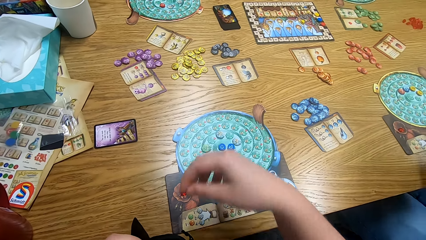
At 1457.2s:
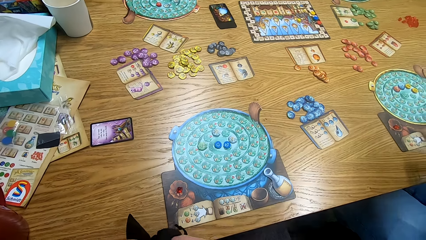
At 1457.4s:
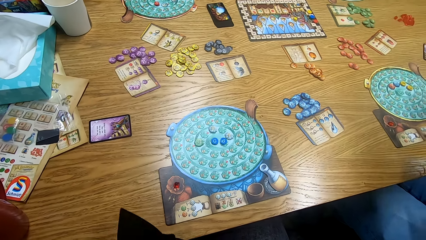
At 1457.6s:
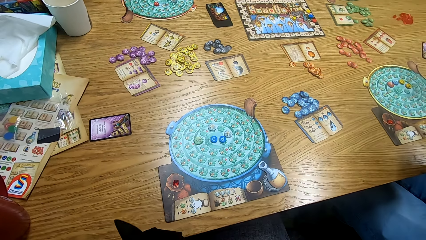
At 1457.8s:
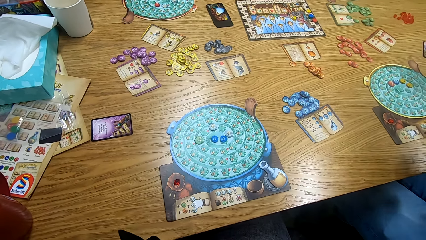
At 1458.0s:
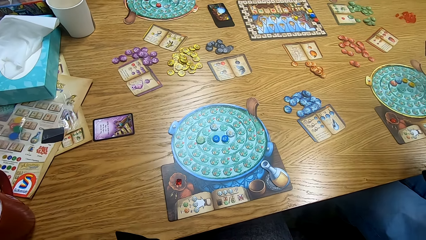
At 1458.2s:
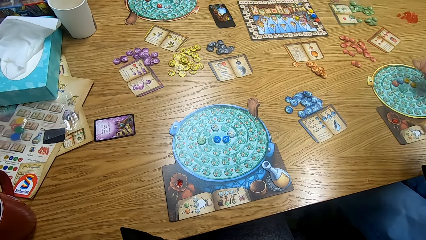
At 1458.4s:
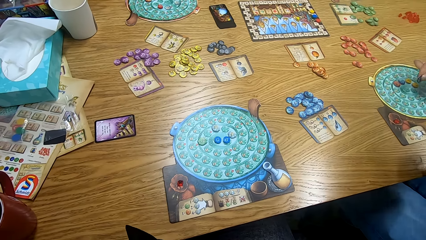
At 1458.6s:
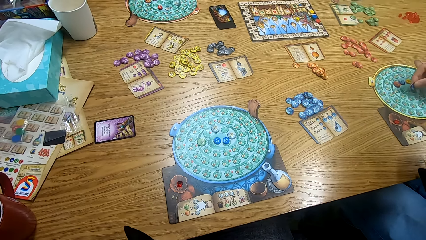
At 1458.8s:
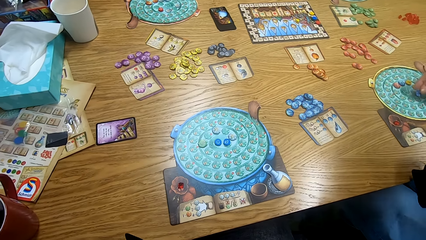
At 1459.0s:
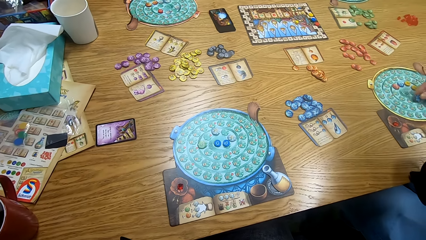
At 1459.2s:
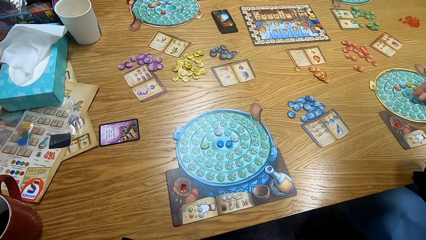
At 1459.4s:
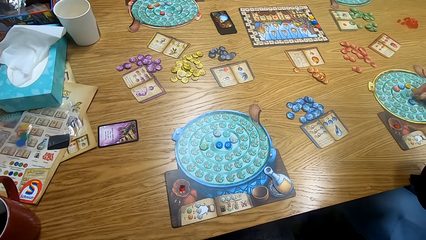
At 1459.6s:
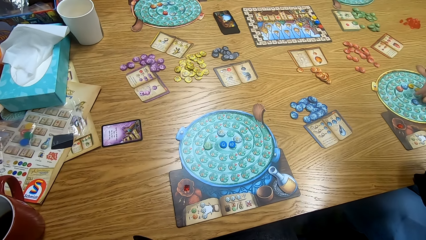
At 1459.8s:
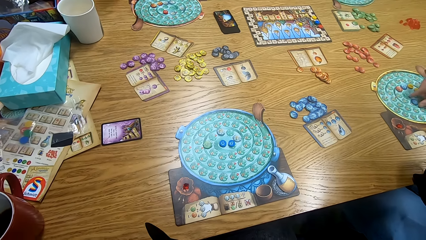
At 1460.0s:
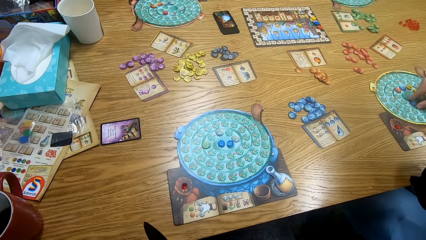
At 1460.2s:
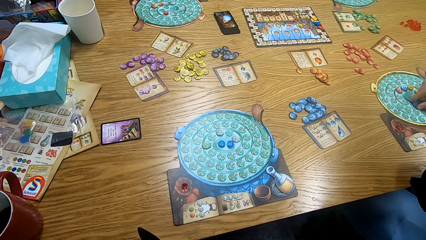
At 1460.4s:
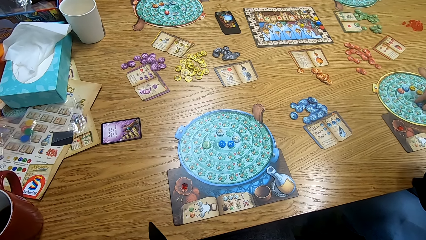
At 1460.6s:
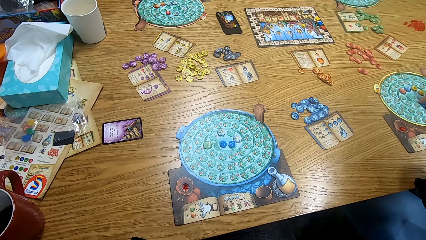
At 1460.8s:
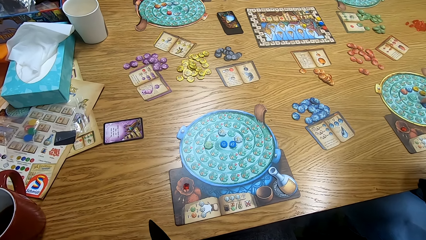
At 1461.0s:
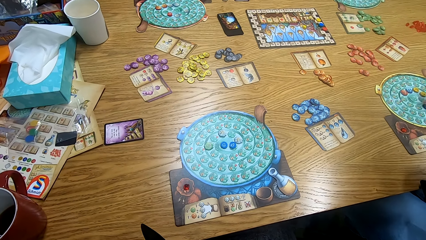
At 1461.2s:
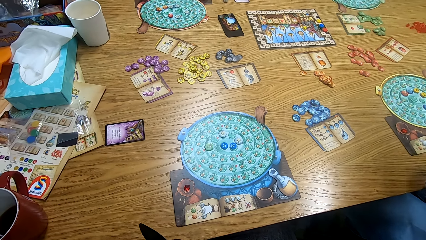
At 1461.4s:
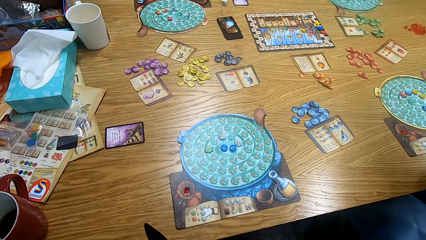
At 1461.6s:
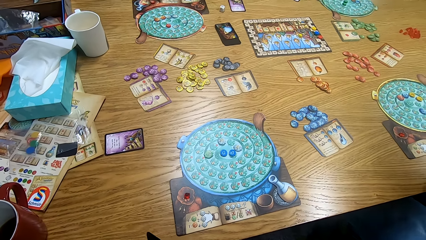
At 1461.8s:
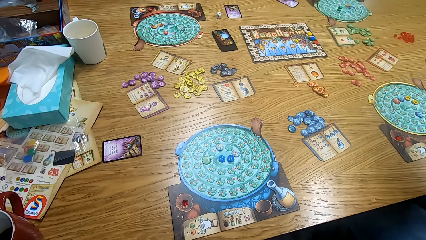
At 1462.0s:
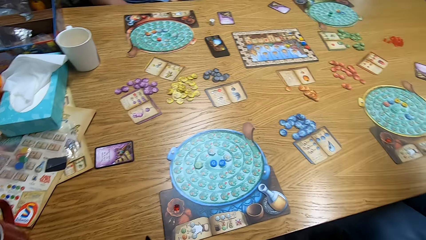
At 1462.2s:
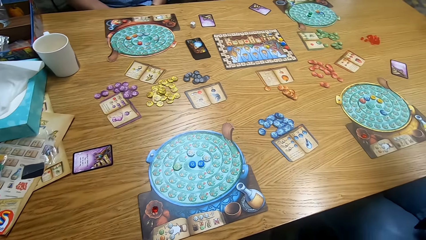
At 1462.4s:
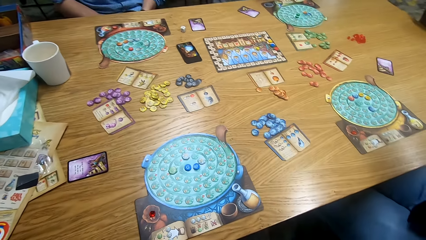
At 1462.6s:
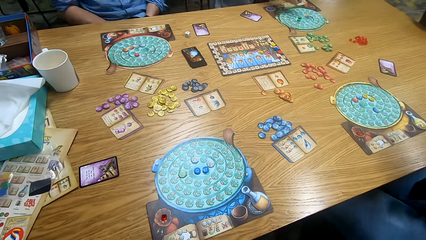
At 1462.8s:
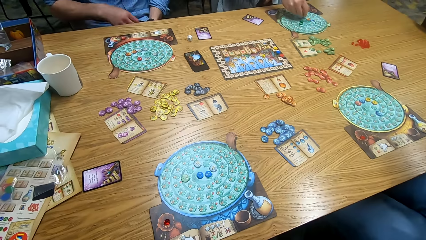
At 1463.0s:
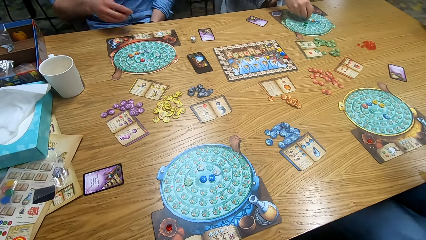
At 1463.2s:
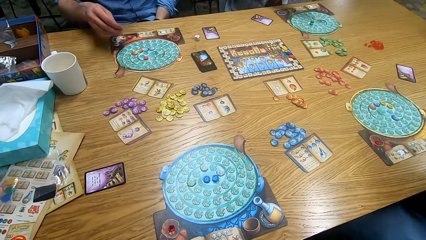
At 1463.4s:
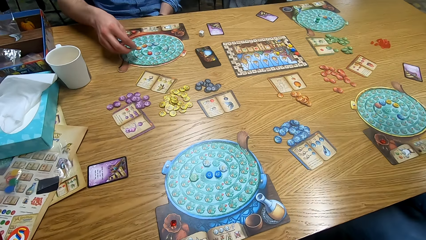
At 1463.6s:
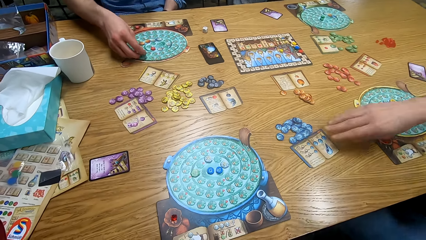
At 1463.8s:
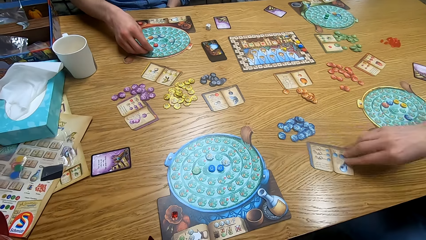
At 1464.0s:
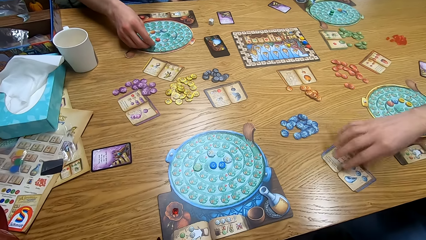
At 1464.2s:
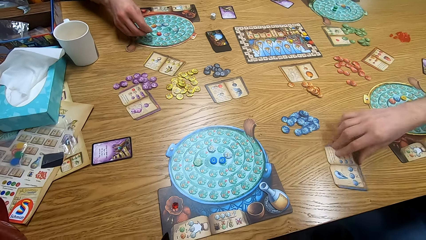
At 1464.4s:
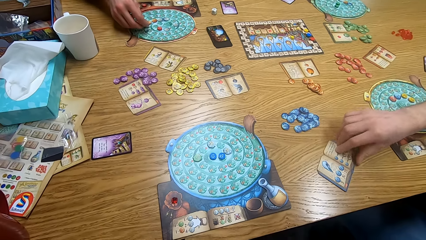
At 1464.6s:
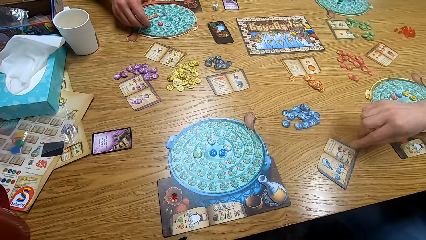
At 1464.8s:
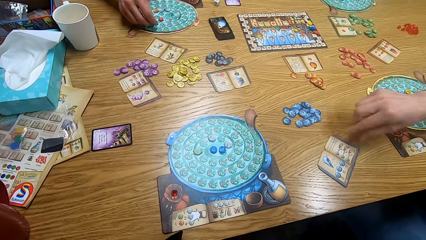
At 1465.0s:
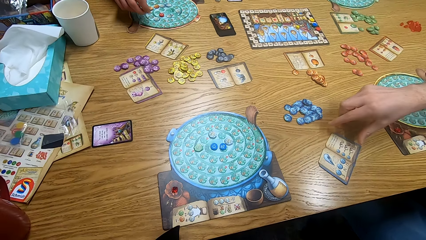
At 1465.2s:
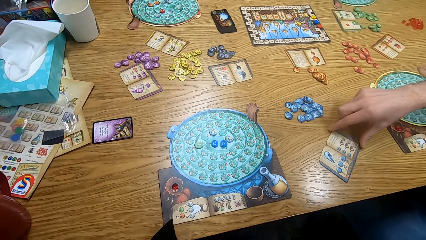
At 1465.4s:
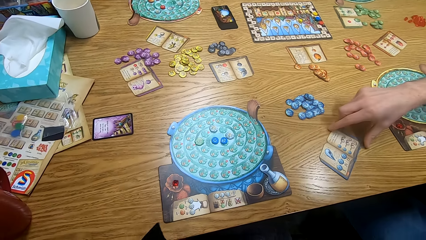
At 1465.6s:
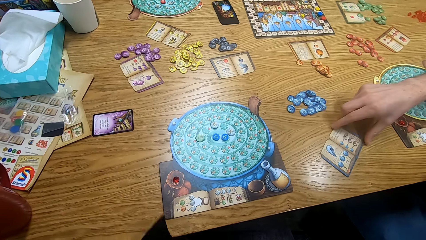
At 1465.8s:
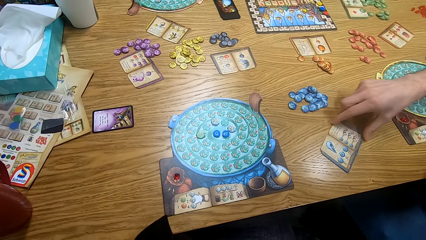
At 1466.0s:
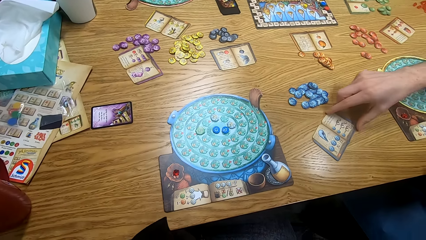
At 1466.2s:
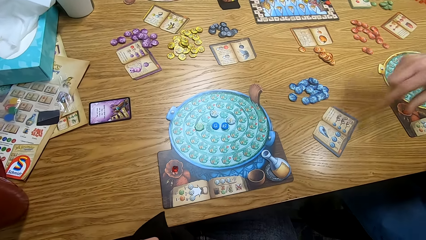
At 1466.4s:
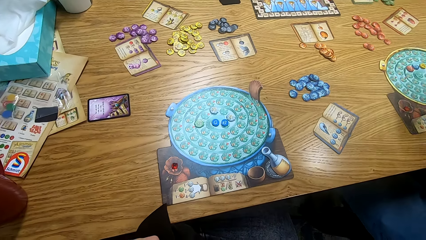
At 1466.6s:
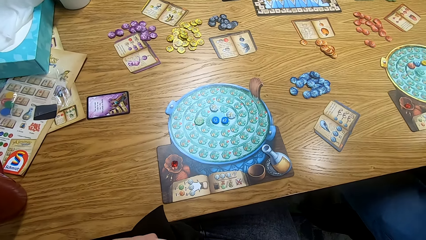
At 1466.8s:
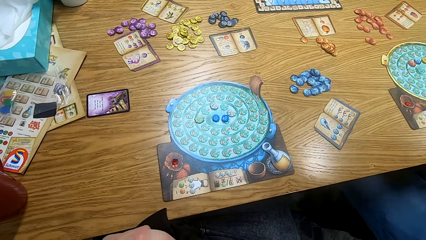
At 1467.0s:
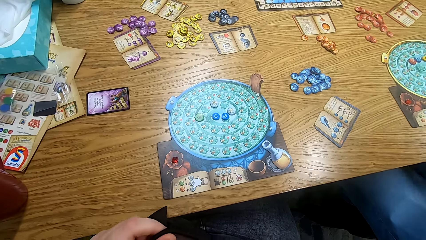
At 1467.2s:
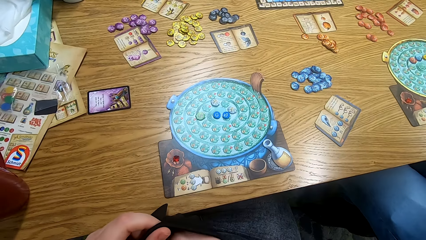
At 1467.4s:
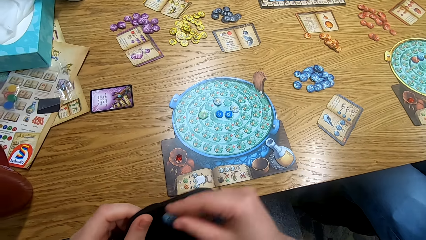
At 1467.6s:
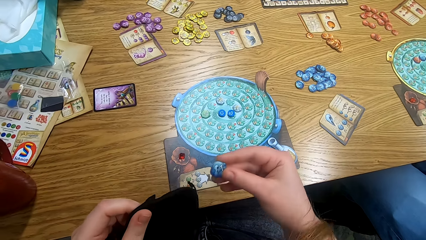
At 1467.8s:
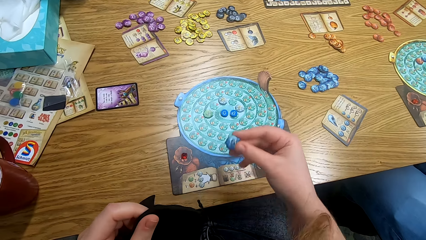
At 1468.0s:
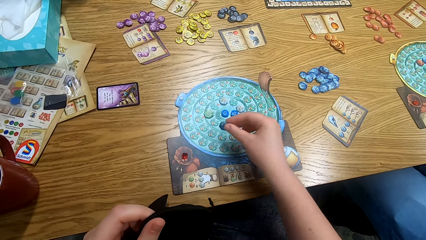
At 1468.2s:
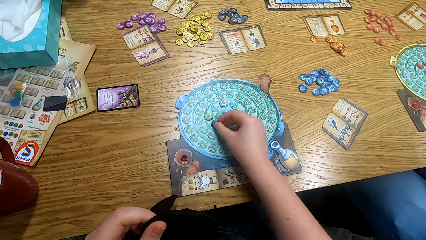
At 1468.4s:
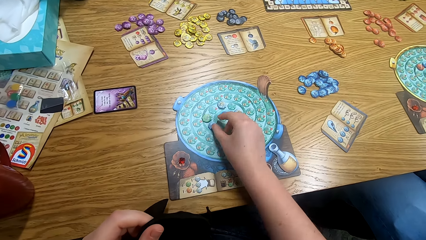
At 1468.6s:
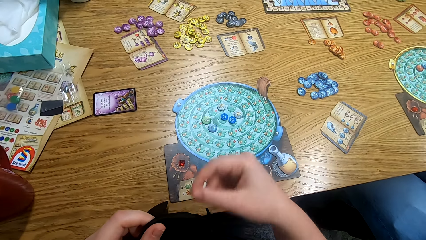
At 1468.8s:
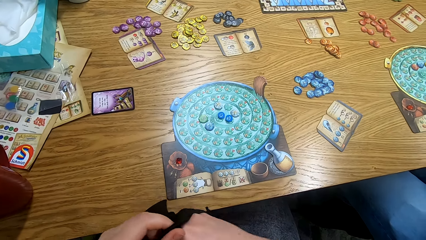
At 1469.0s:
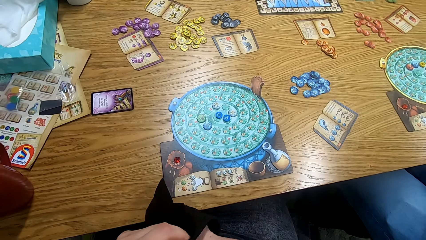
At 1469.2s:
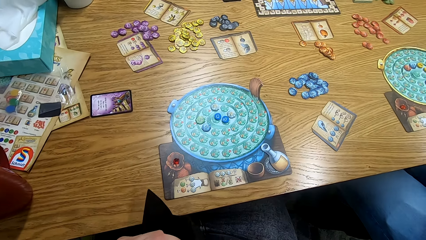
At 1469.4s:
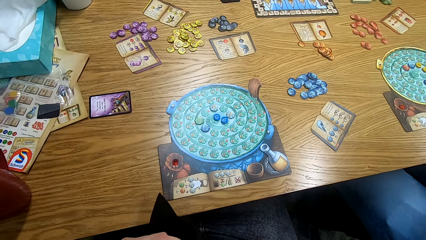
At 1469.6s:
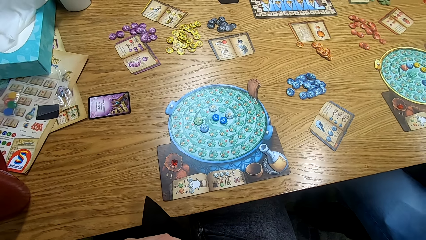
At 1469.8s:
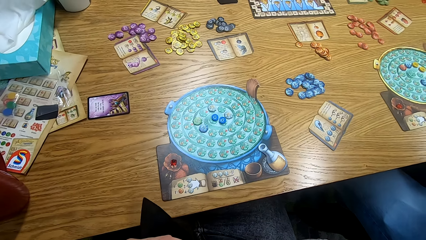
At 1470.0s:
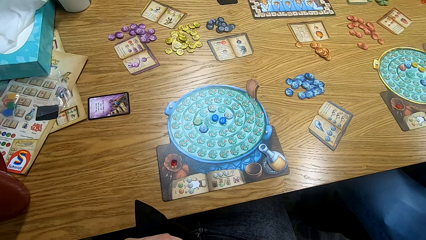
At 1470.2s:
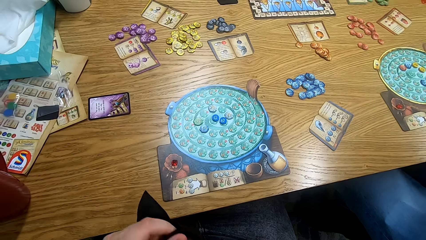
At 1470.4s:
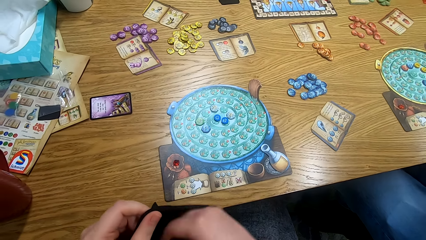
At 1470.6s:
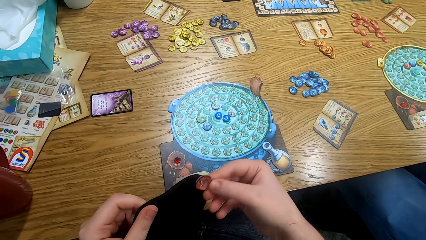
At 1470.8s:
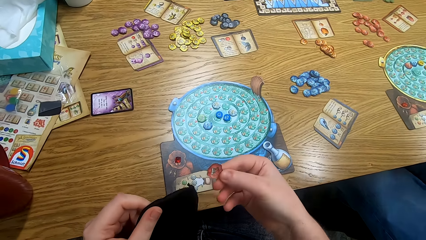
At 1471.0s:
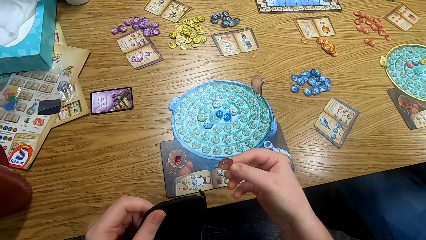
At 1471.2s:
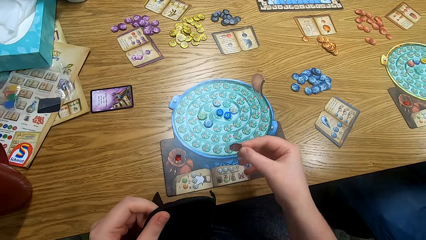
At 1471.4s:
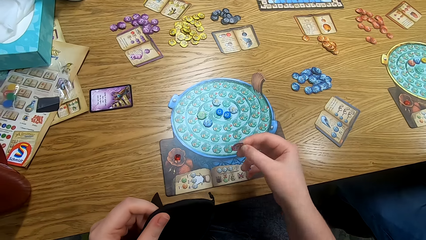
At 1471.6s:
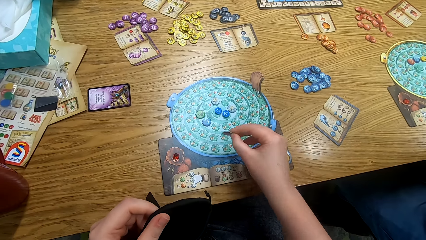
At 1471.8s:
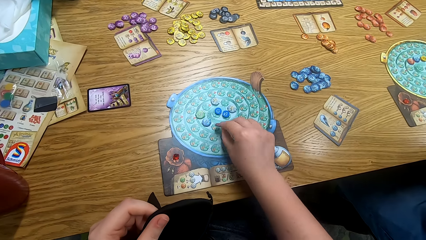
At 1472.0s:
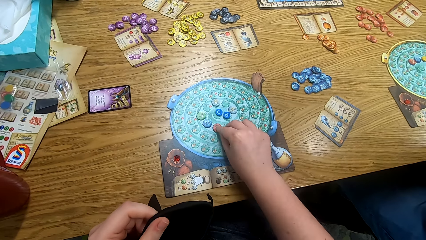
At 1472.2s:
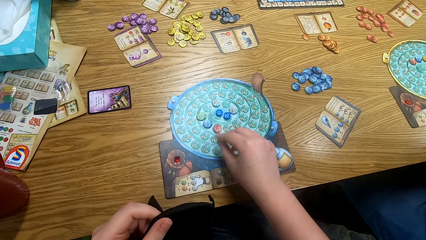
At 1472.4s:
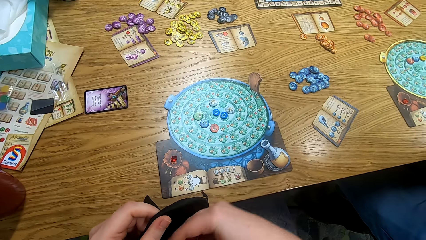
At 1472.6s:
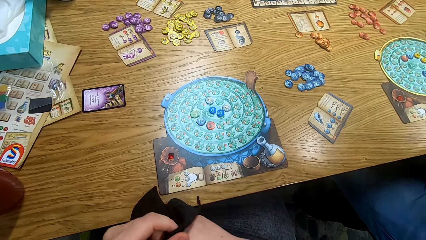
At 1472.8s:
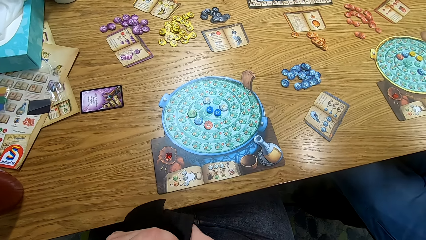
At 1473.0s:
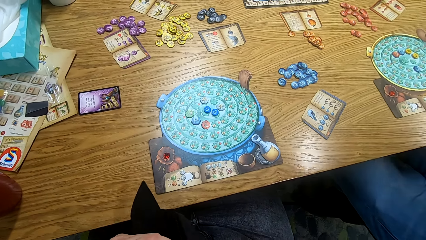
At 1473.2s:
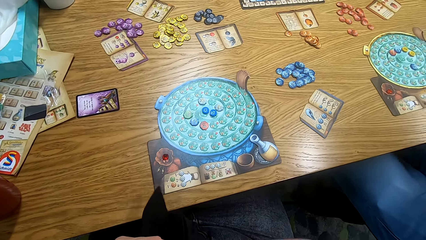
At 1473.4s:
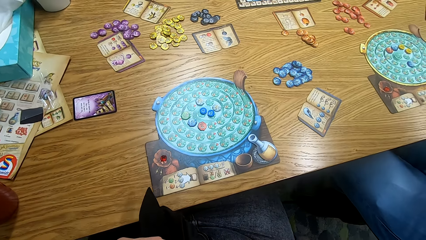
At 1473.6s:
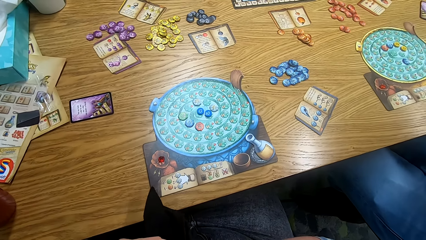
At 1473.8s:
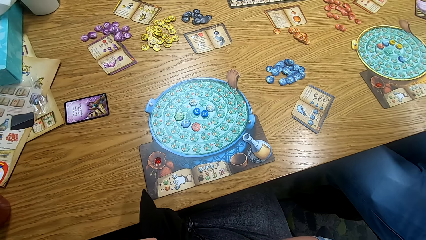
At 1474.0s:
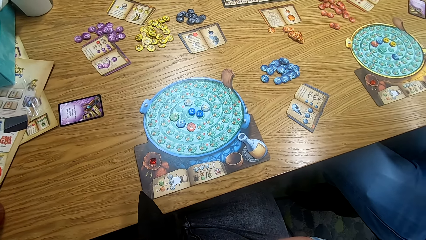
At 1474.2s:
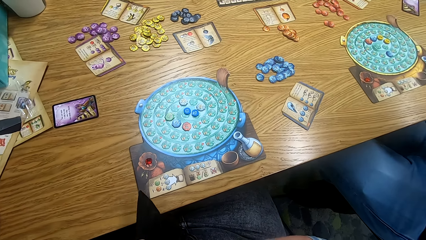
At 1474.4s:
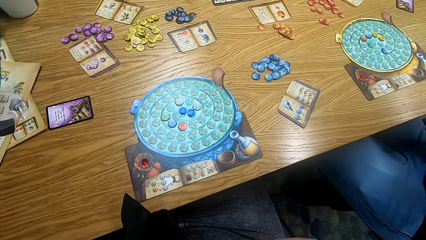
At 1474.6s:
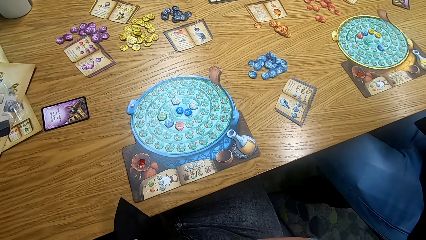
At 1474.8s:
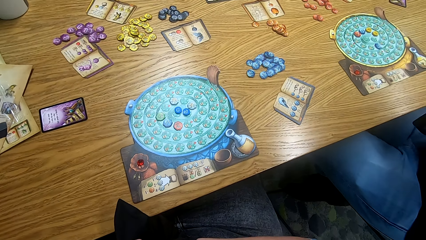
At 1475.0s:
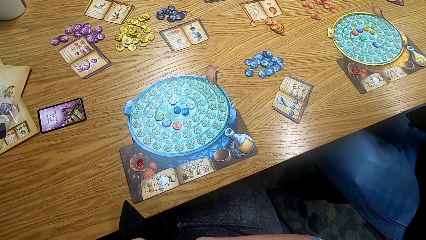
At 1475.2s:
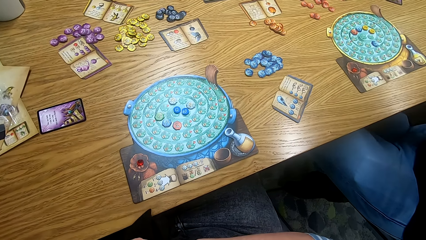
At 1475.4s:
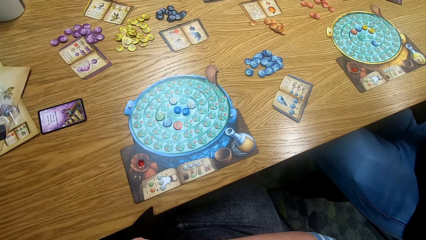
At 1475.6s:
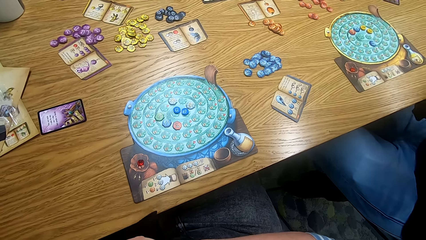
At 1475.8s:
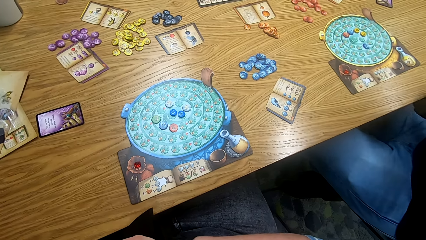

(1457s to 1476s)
The camera wearer looks around. A man plays the game. The camera wearer looks around. Another man plays the game, and plays the game again. The first man plays the game. A person holds a paper on the table. The camera wearer picks a tile from the bag. They look around. They put the tile on the board game. They search the bag.
